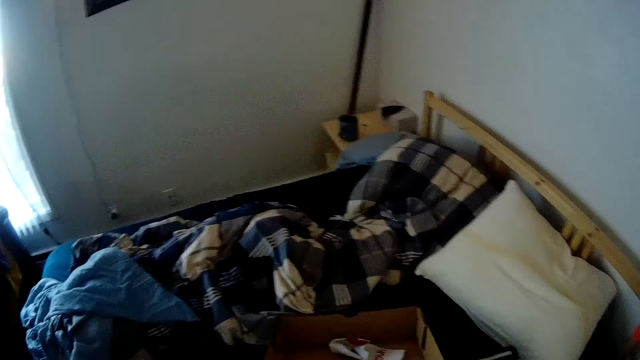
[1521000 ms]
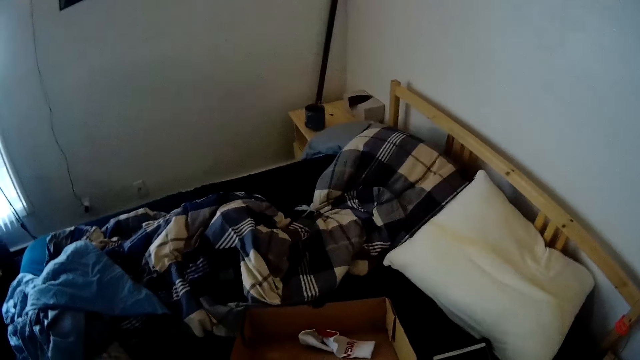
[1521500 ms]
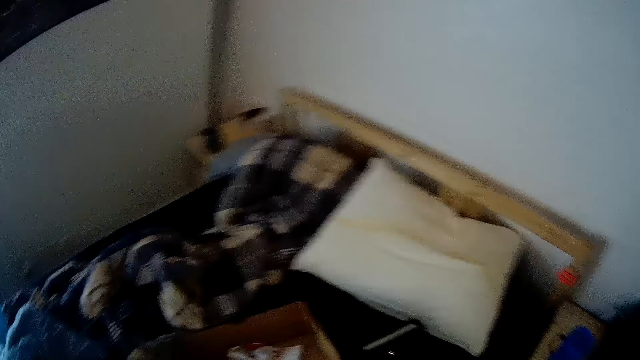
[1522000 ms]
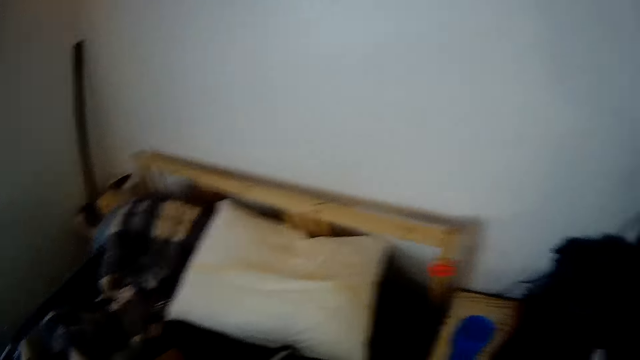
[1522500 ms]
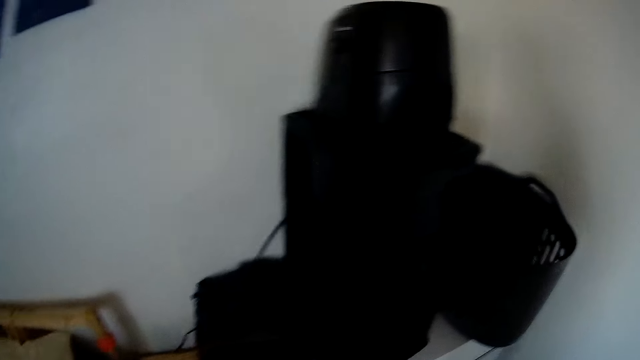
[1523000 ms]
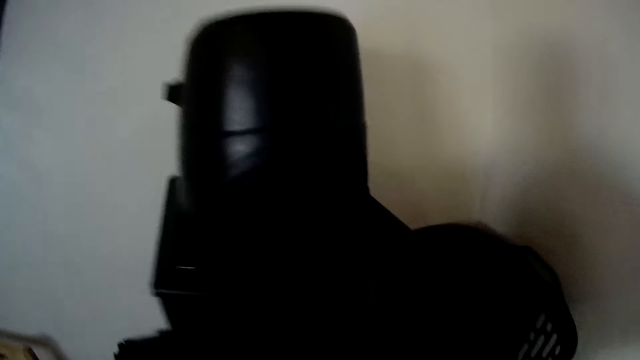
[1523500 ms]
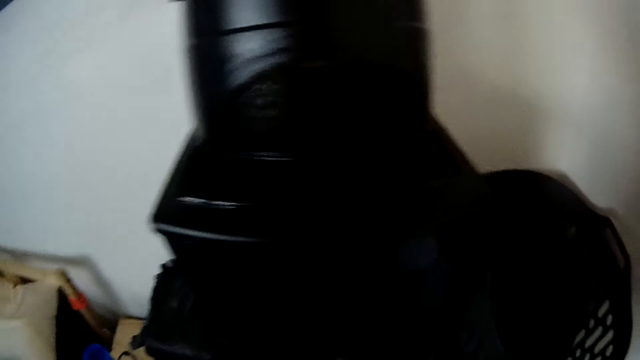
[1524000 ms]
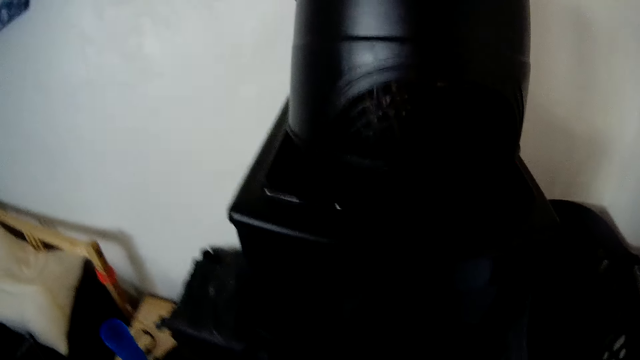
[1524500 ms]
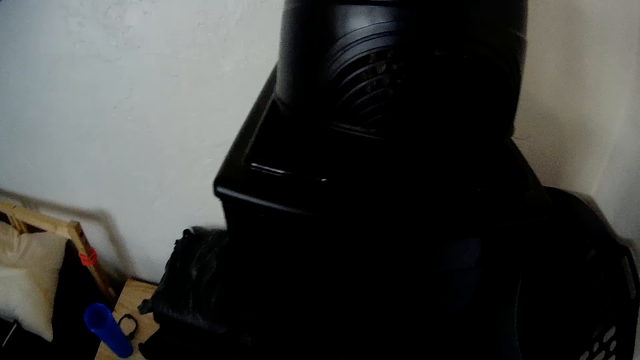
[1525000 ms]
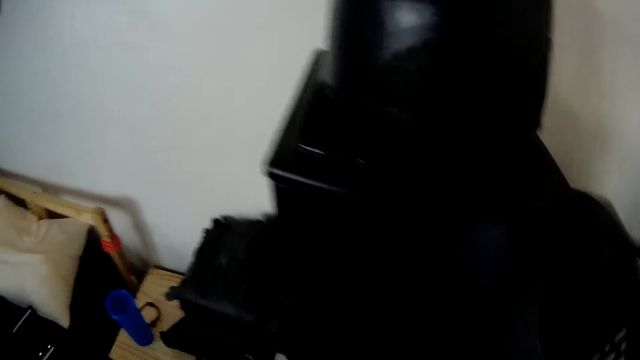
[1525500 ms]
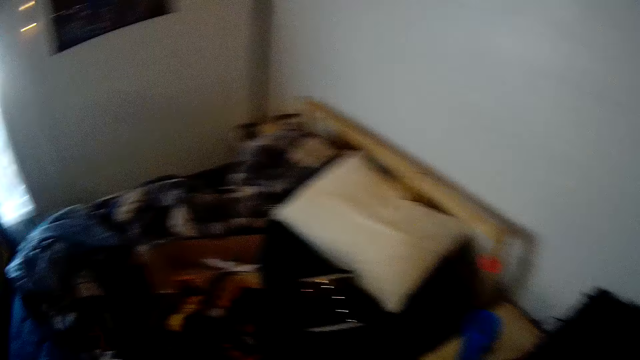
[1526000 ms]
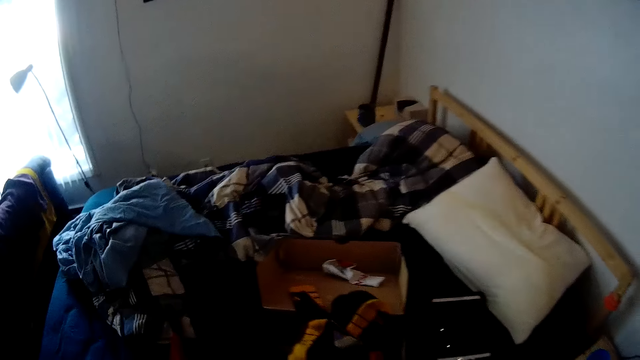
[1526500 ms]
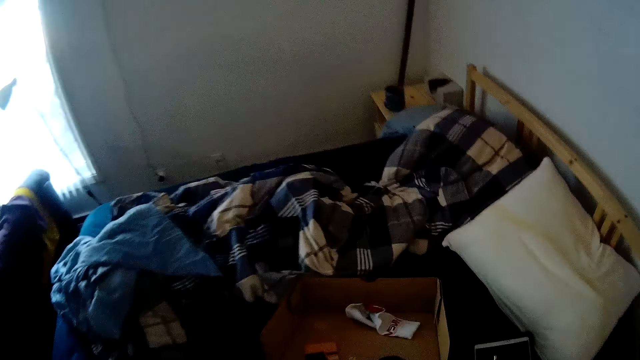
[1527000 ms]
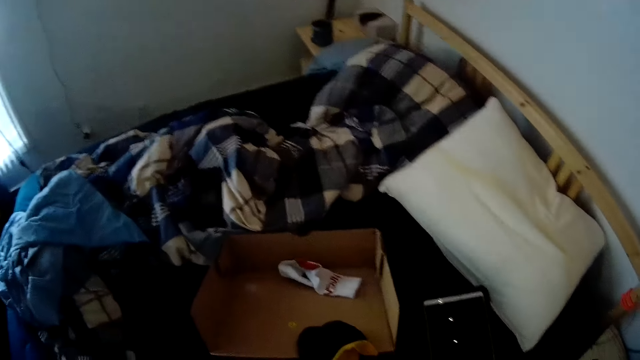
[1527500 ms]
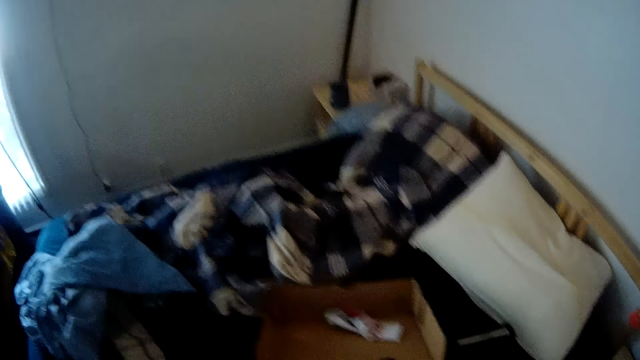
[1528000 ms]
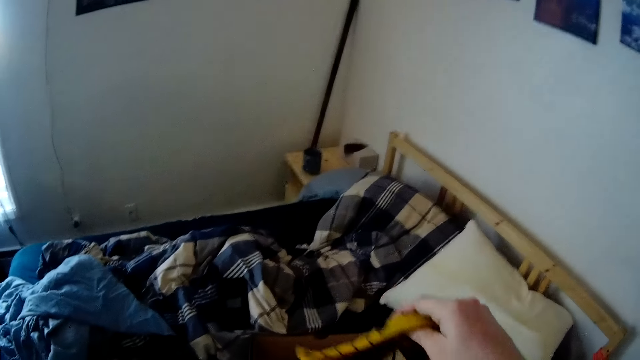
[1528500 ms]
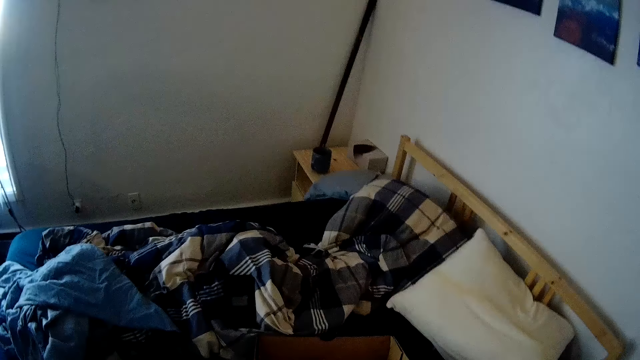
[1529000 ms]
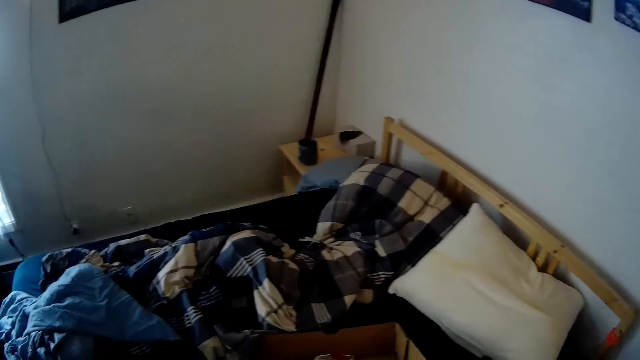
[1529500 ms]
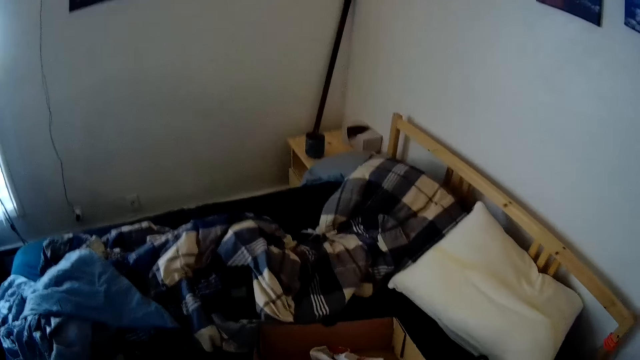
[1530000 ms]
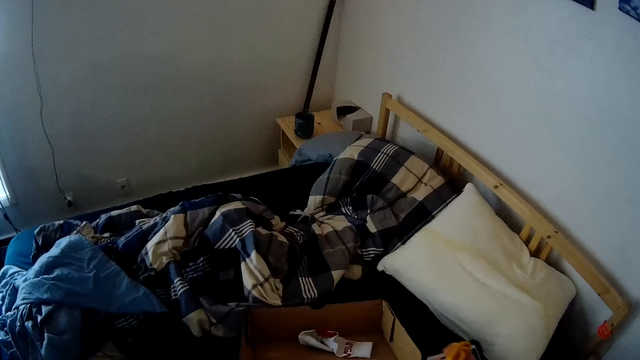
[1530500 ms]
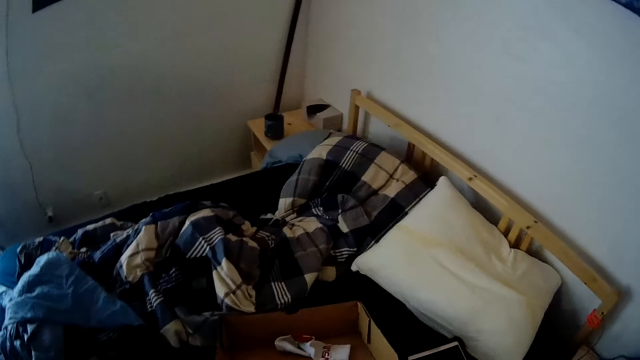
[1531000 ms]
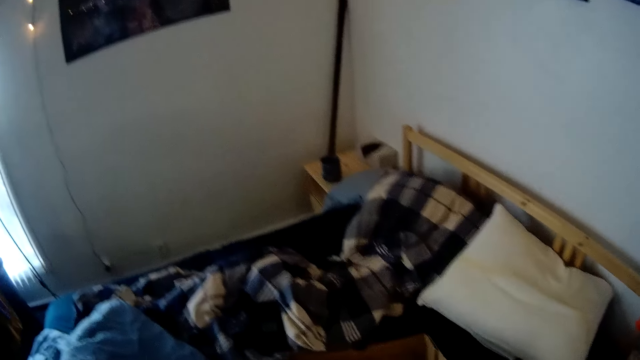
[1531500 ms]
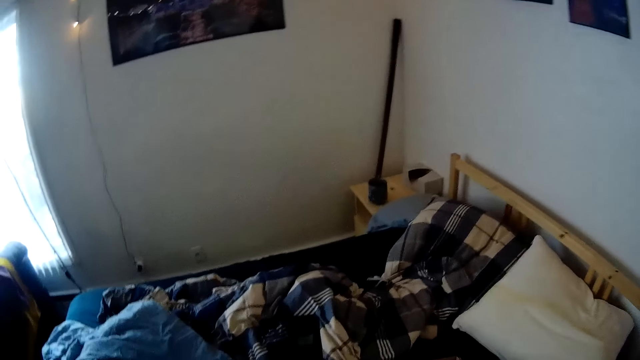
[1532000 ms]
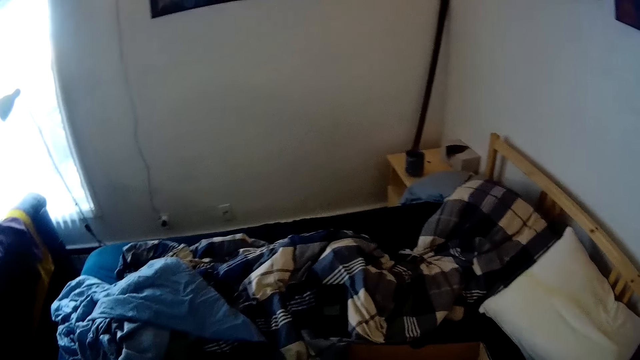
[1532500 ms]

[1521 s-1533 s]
The camera wearer walks around the room. They come back to the bed.

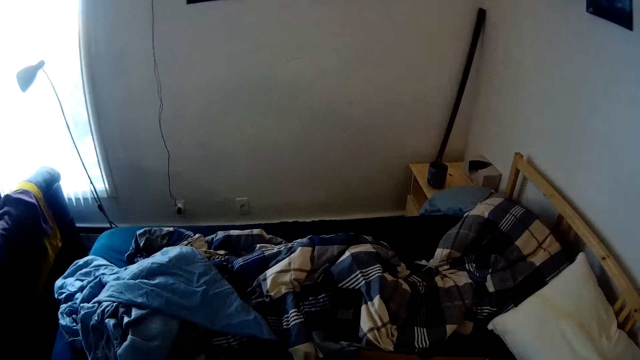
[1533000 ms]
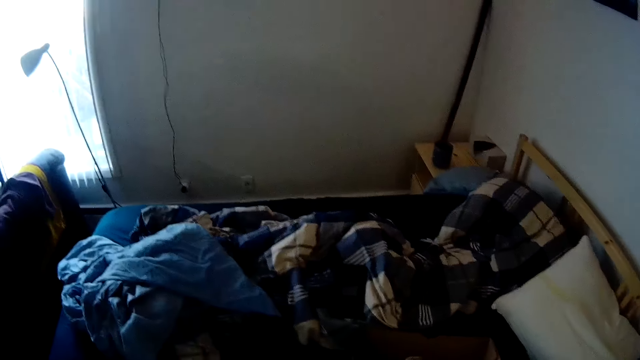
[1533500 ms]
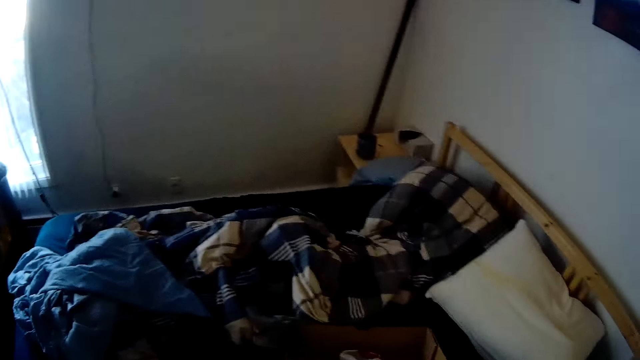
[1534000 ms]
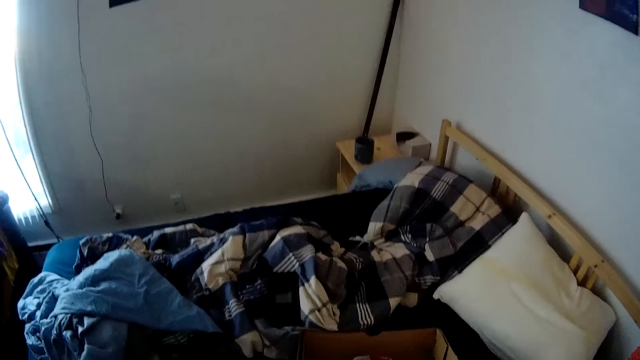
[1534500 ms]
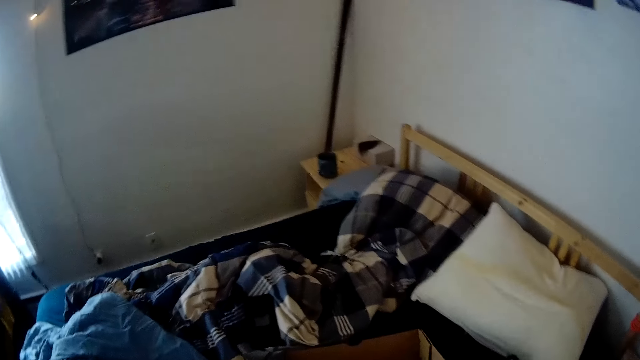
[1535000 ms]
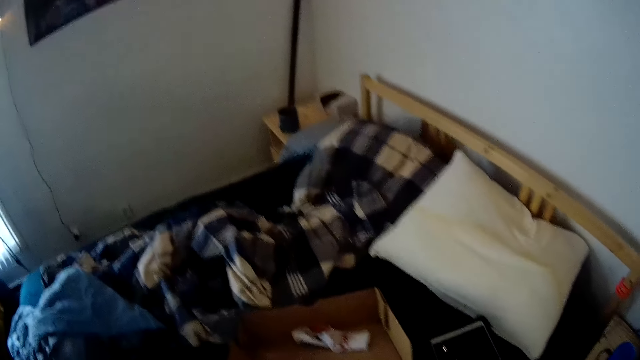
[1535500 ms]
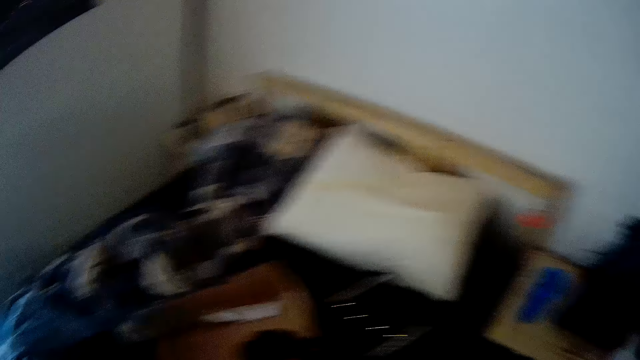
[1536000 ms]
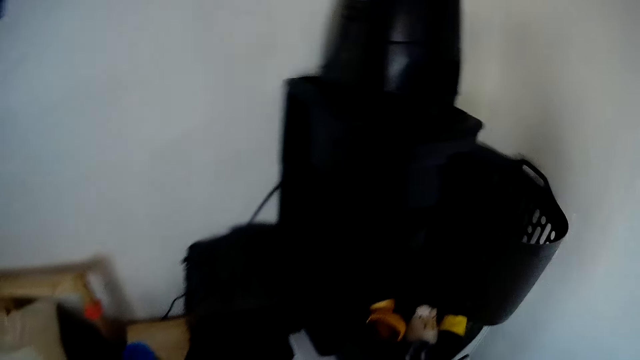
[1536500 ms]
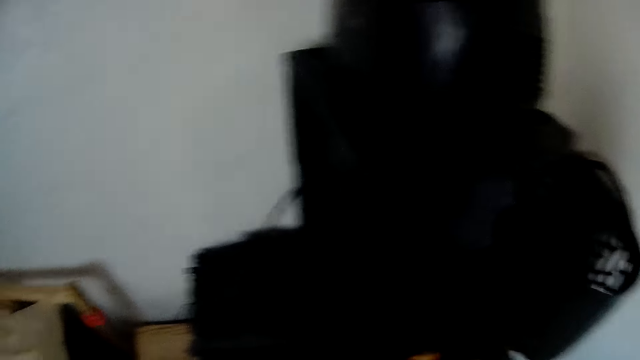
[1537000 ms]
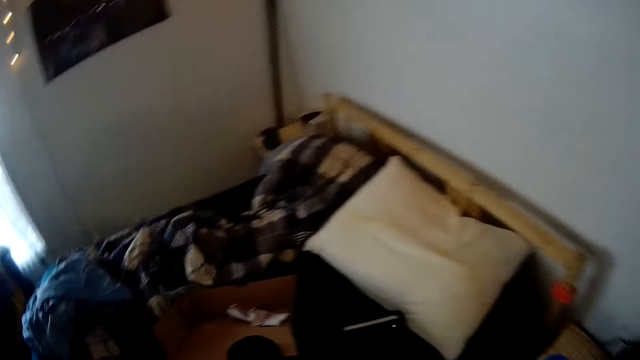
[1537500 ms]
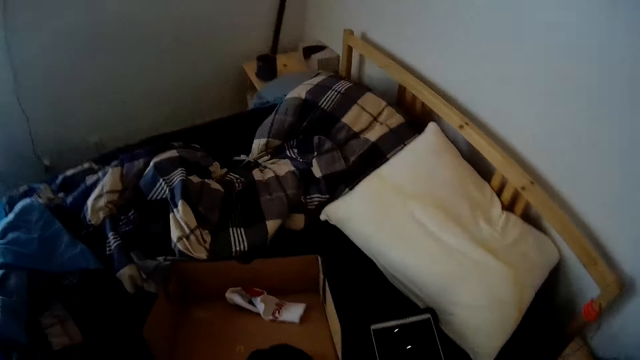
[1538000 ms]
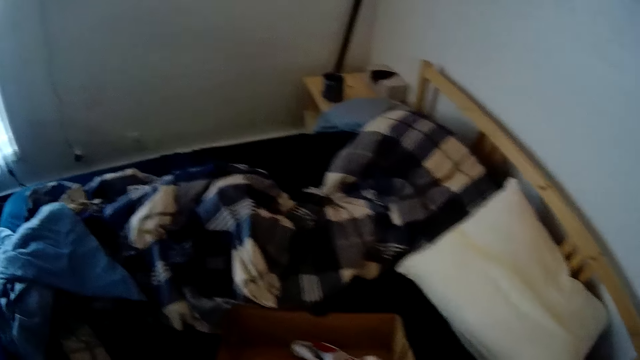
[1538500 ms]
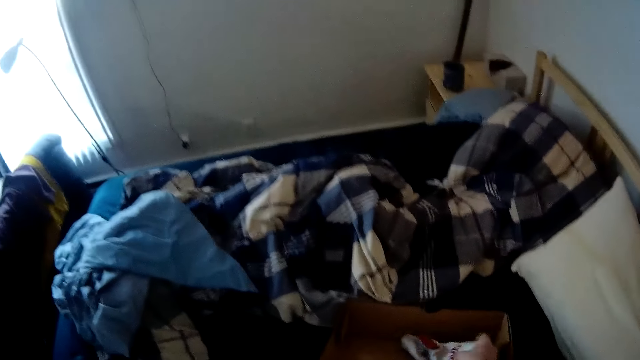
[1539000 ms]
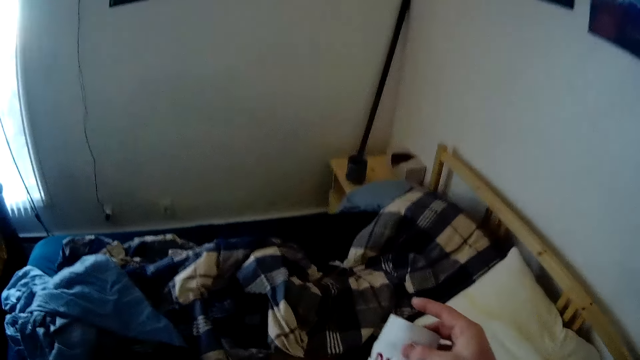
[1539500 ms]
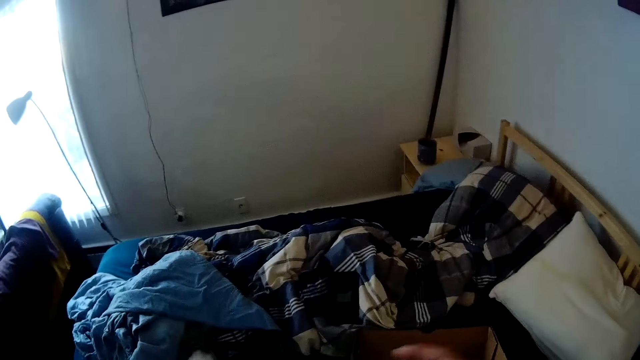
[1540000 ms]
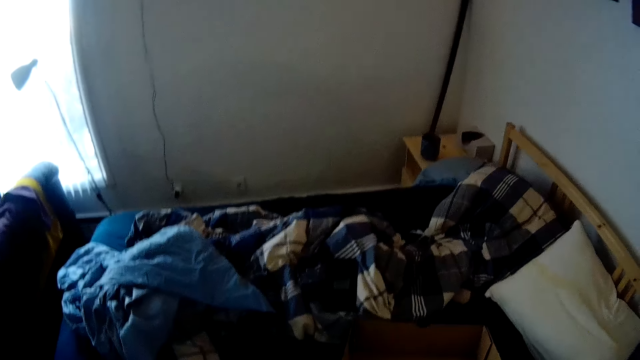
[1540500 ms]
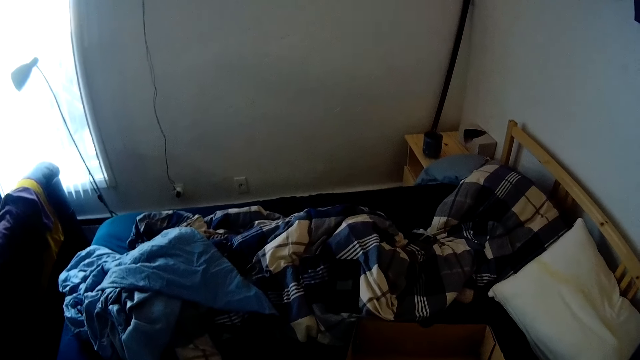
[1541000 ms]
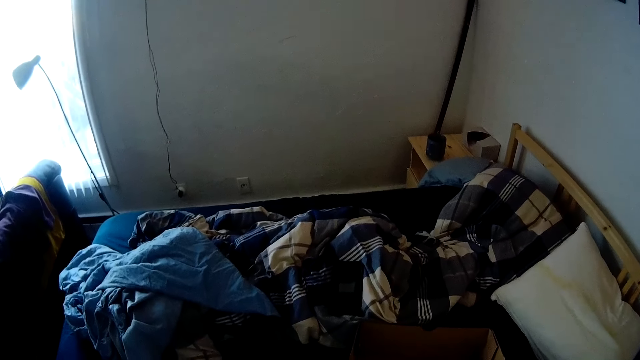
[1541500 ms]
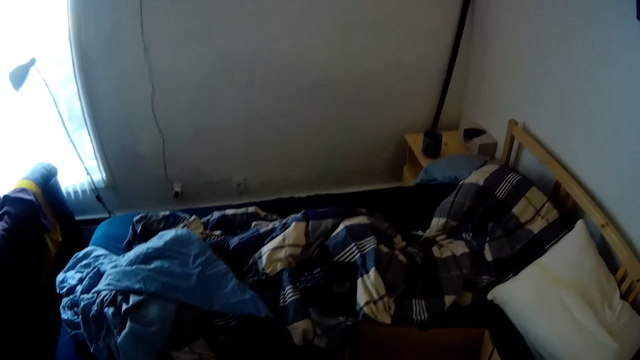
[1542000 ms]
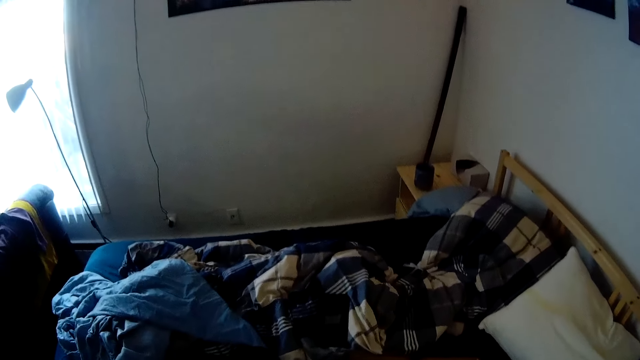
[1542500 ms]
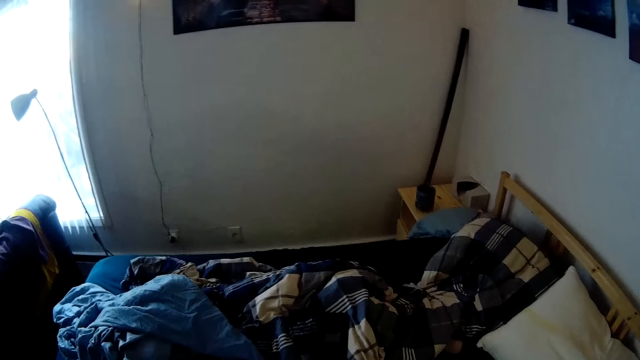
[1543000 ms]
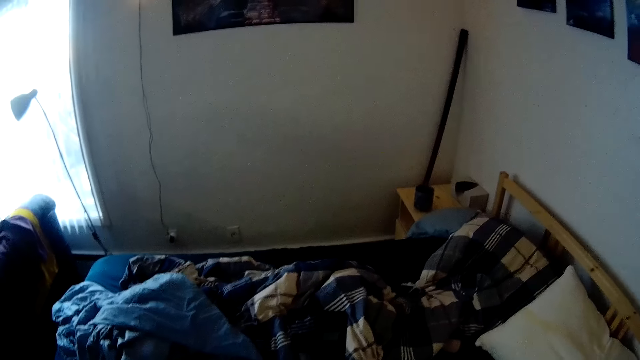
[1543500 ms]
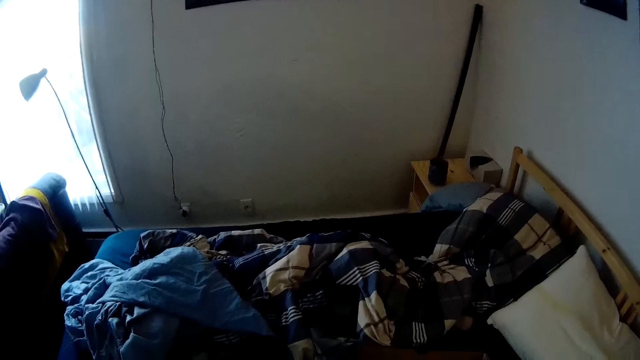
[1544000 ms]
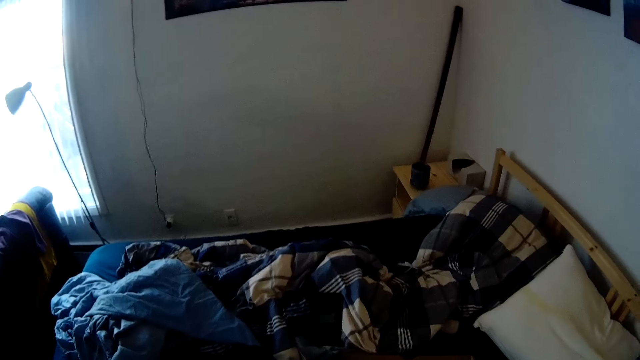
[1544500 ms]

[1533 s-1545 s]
The camera wearer picks up a piece of cloth from the box with his right hand. He puts socks in a carton box on the bed.
